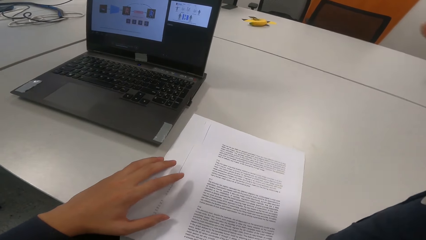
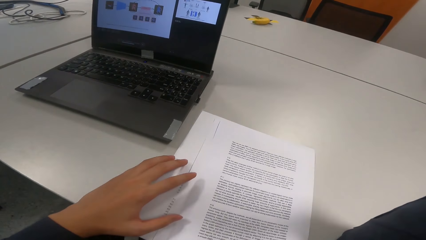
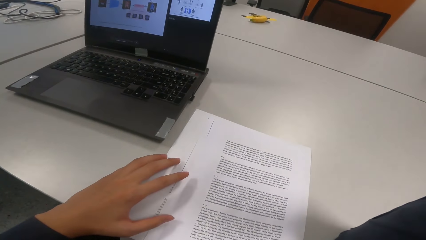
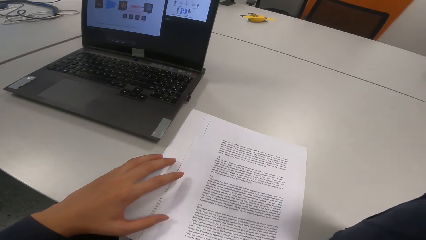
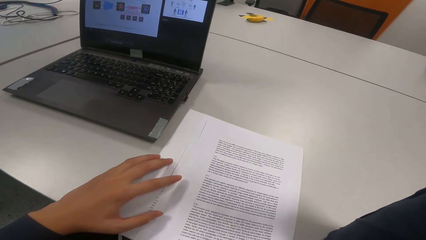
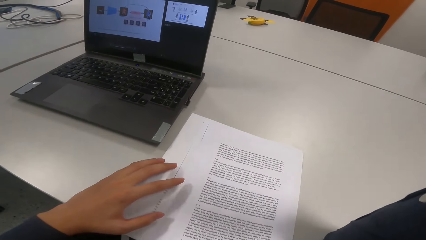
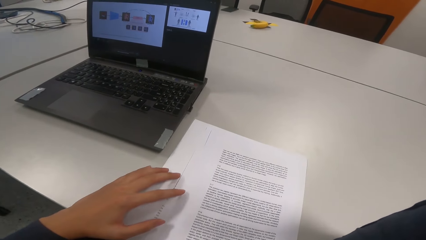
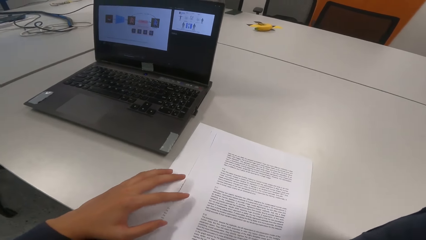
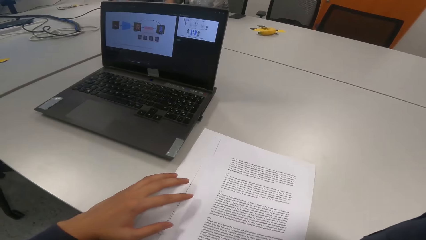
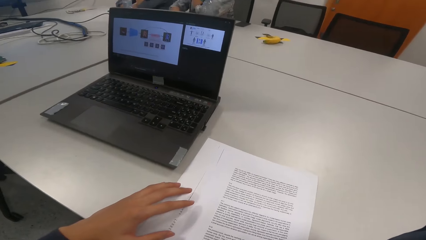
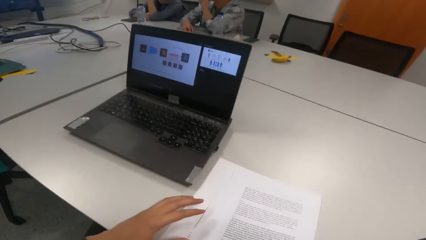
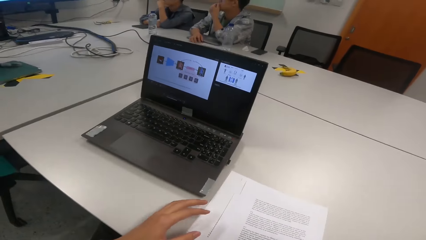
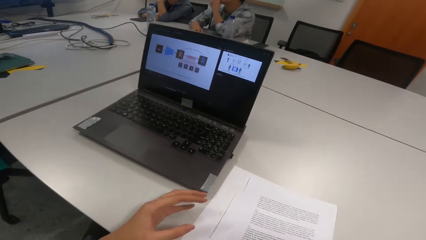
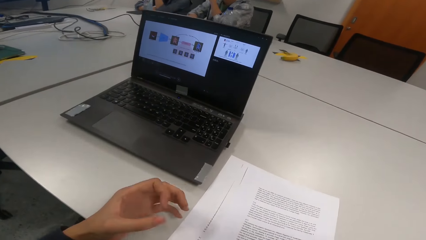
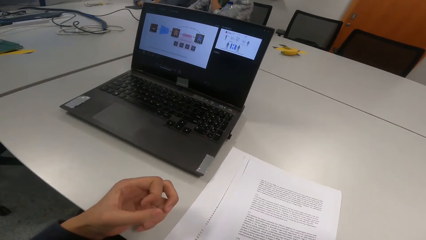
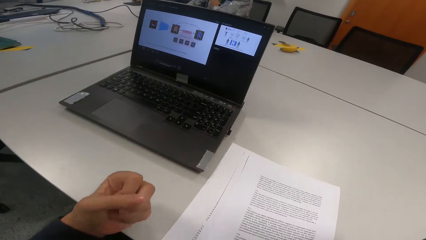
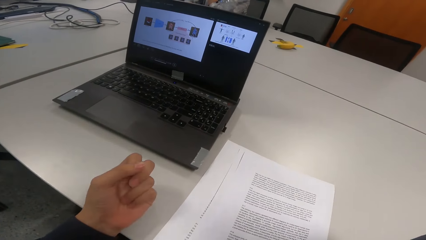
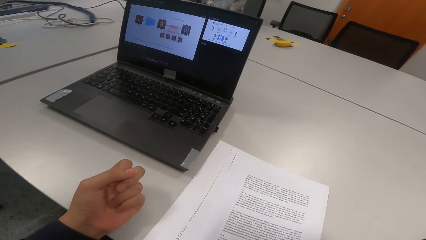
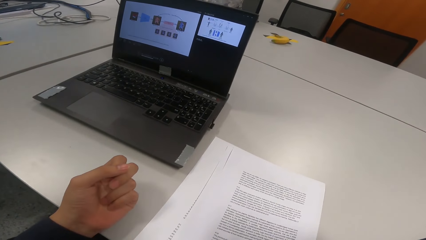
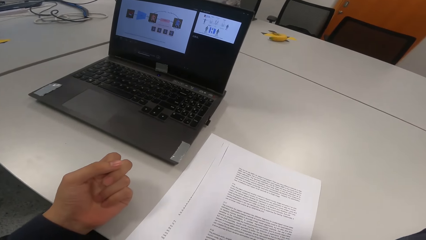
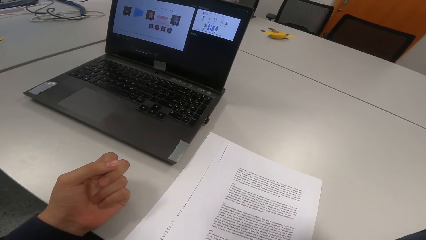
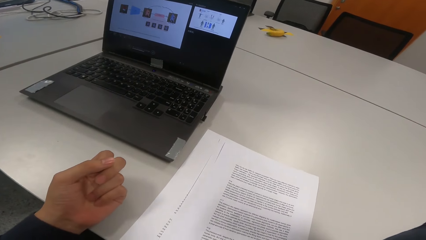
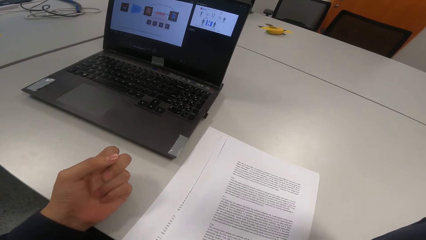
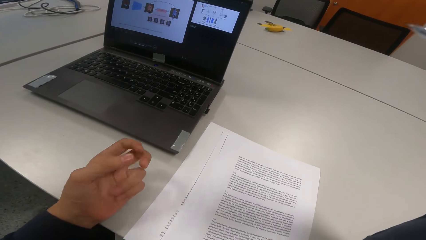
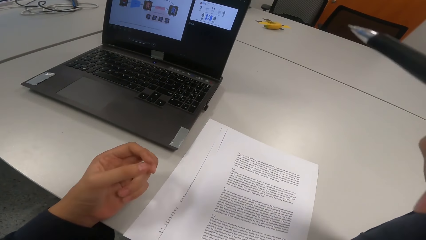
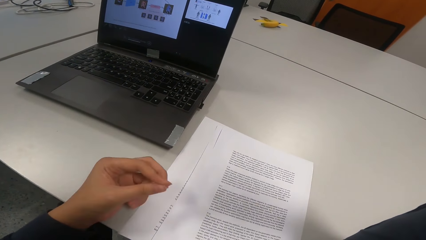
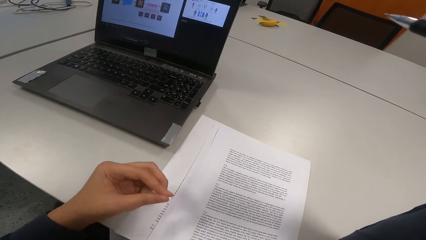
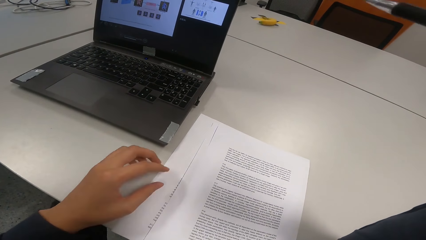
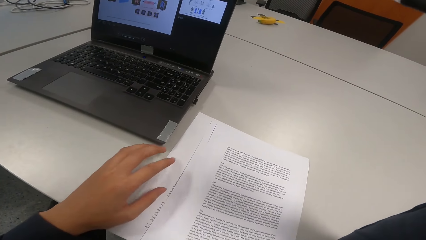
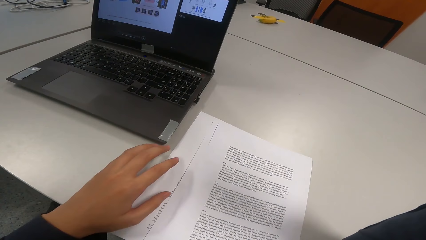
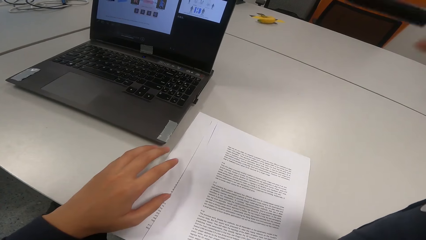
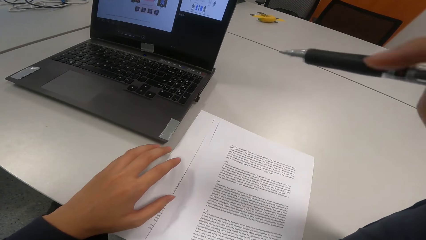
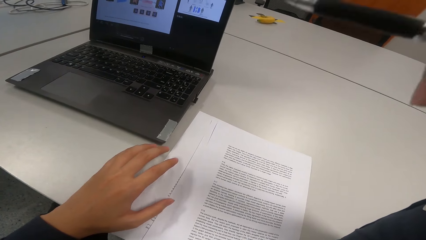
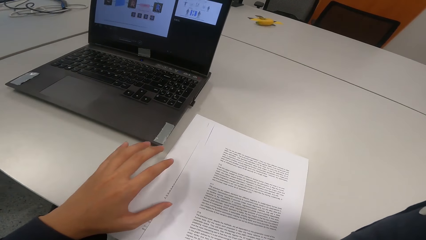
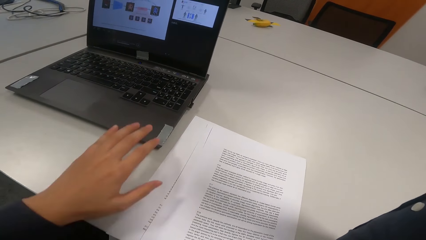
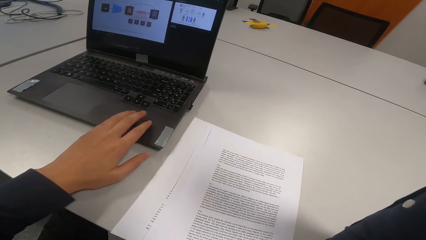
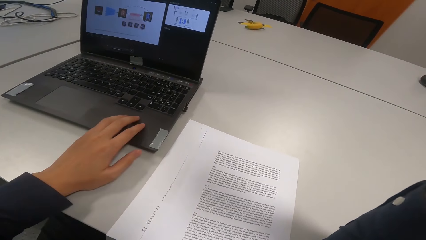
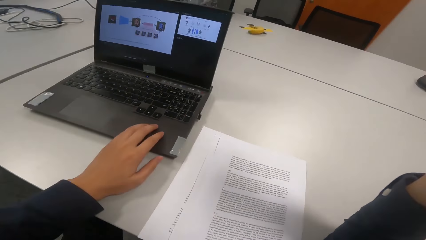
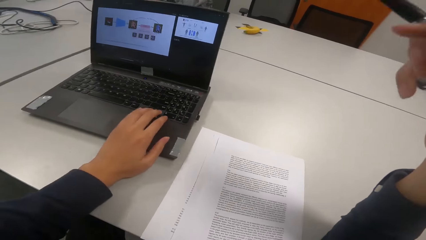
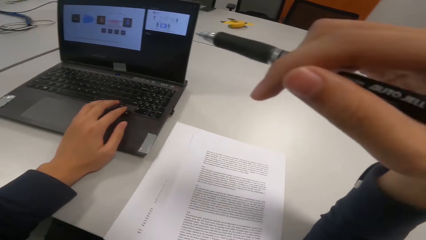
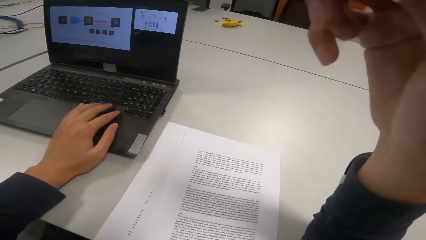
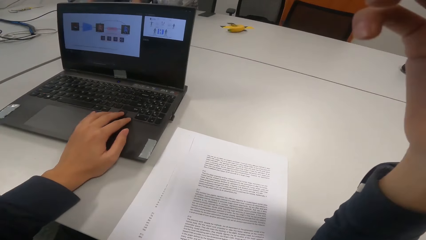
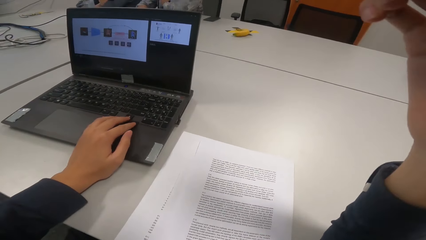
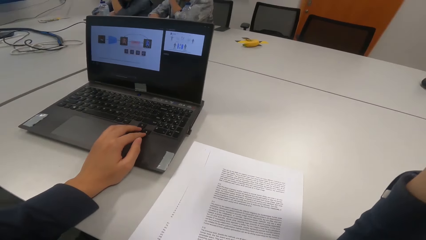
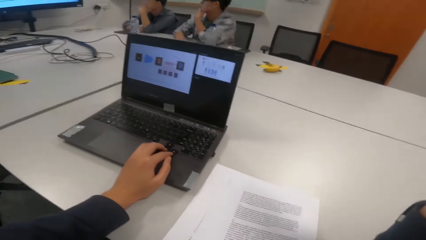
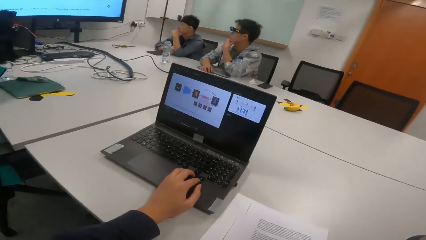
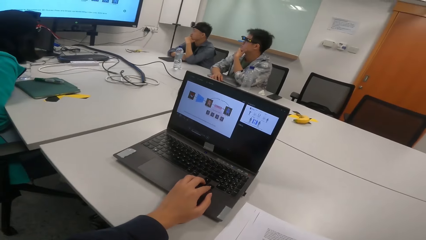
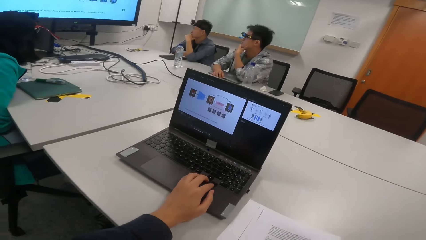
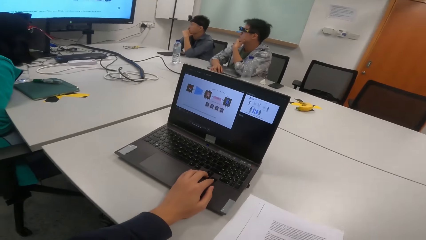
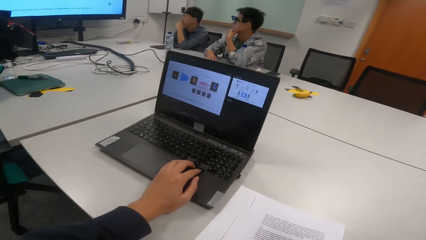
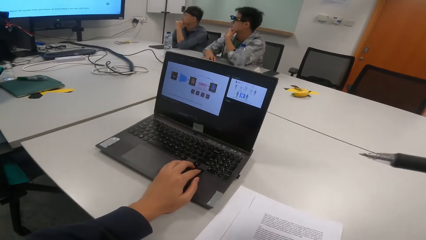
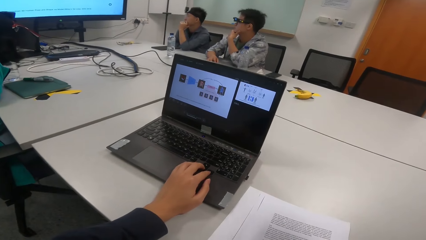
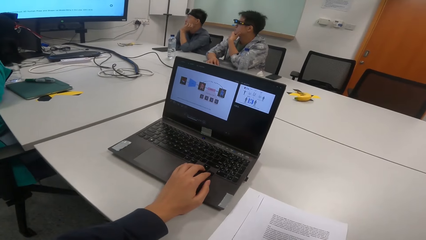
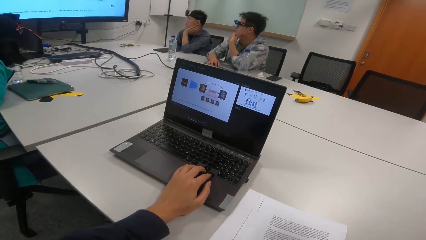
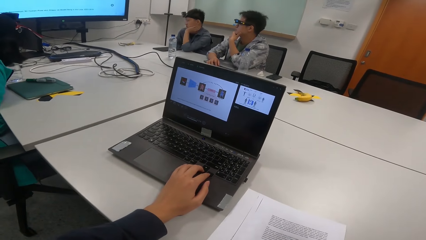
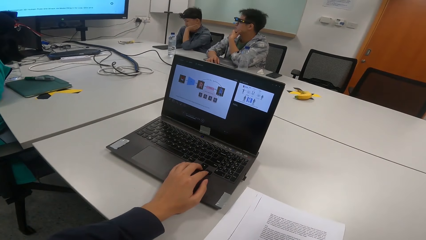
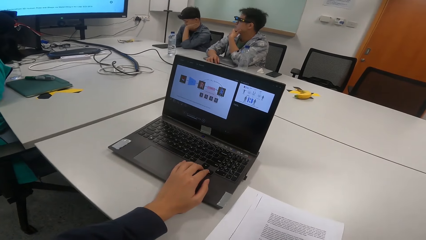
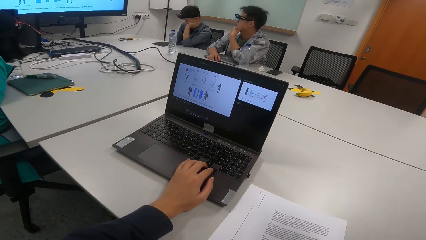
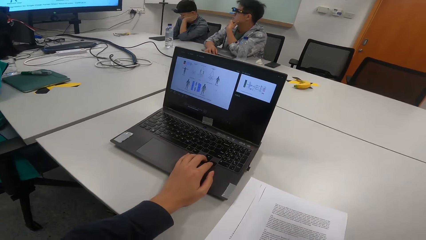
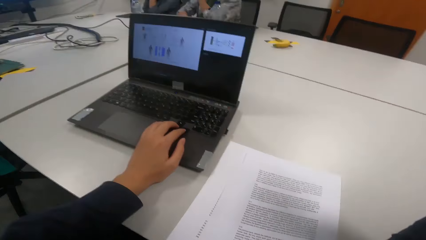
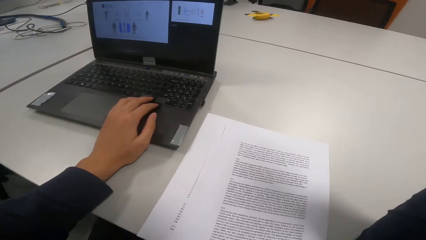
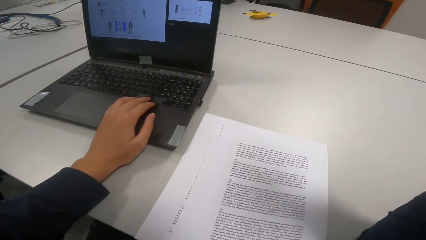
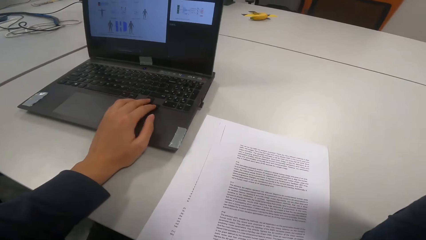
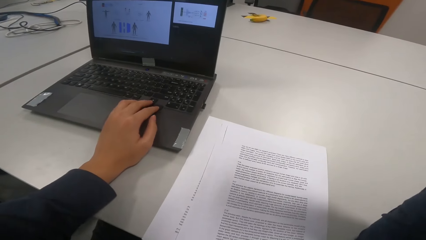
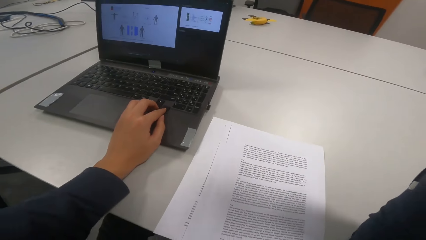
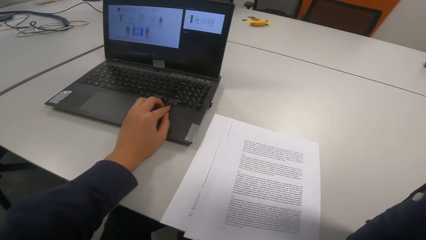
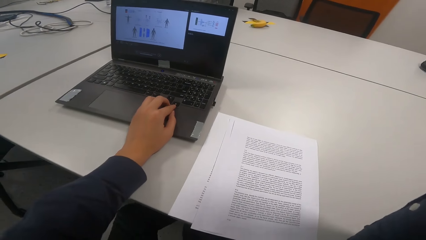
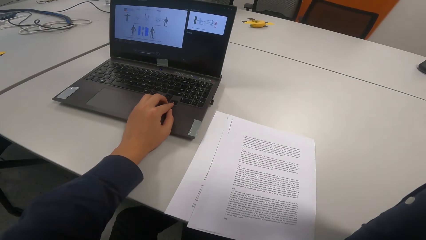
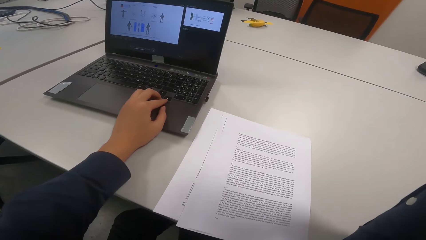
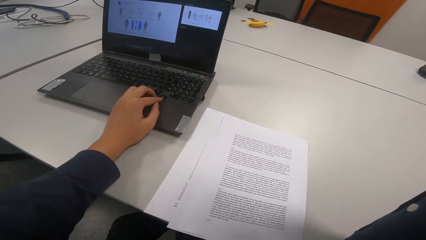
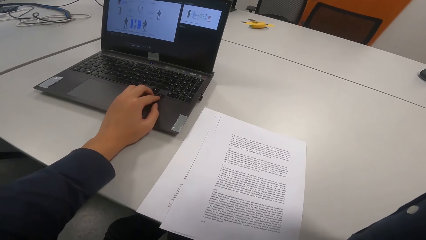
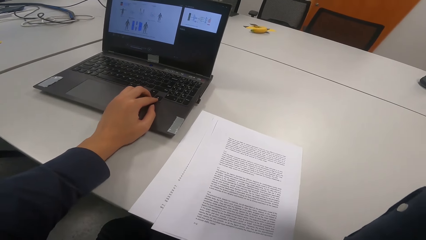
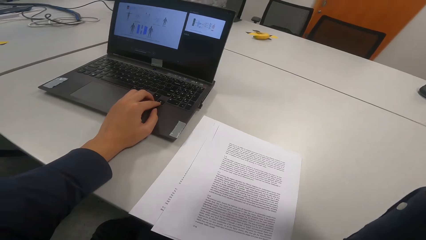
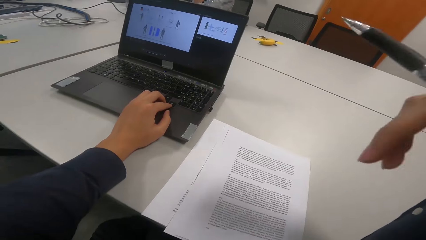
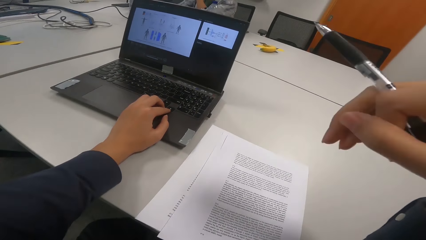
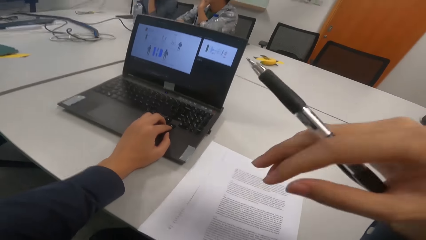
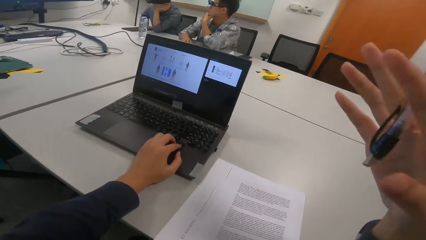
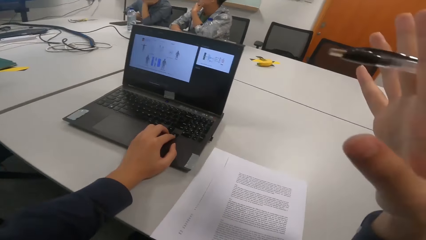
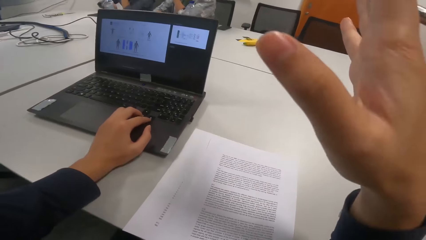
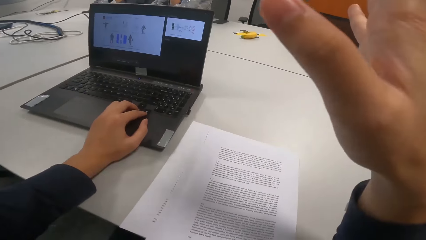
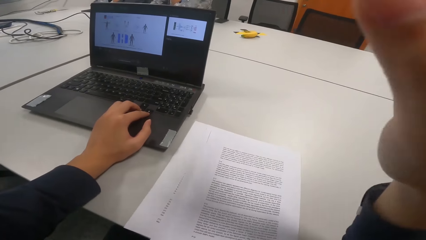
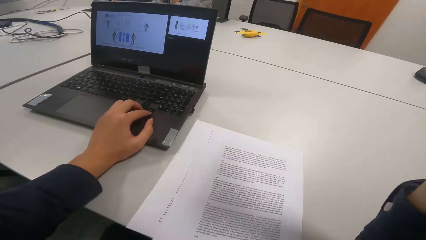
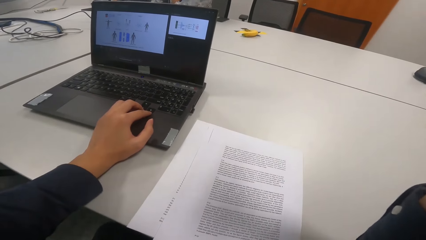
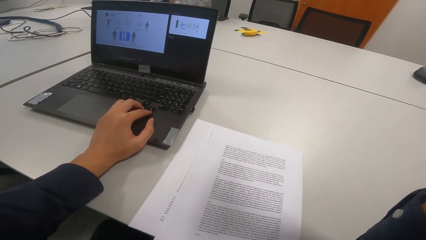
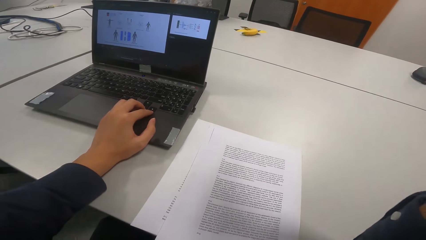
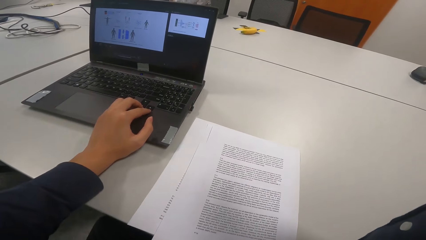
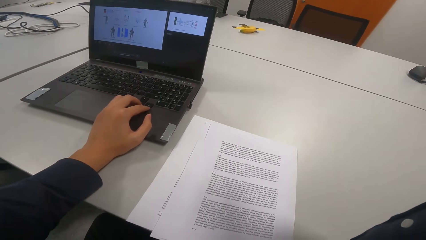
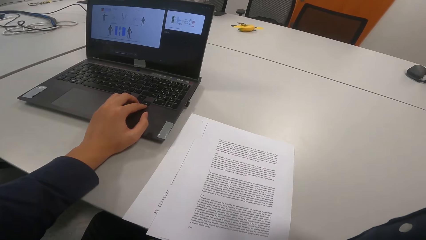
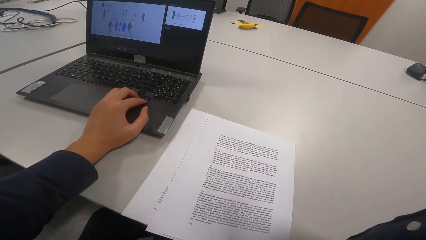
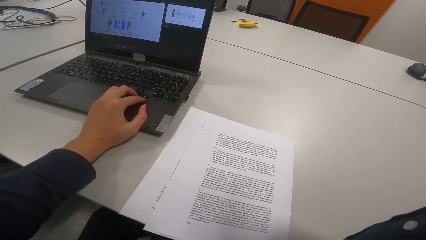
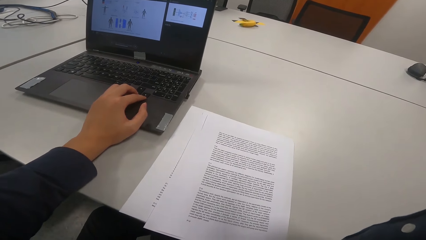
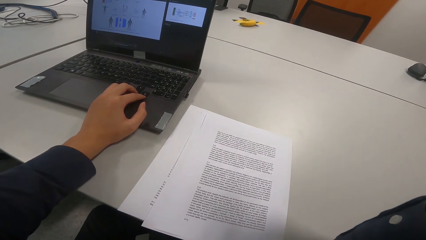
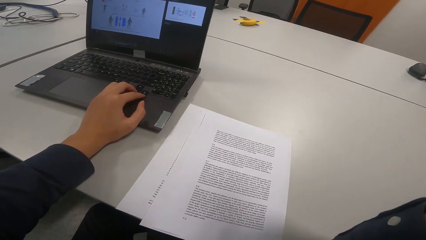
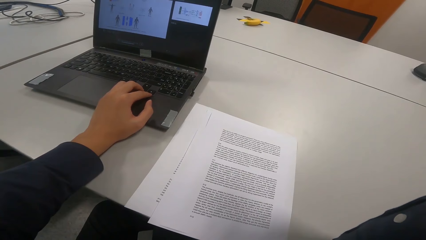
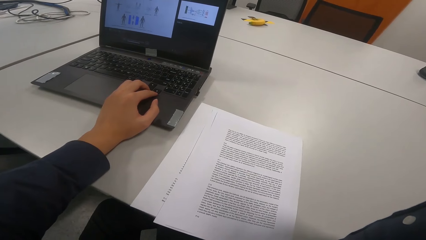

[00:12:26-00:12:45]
The camera wearer touches papers. They operate the laptop. They touch the laptop. They shake hands.
